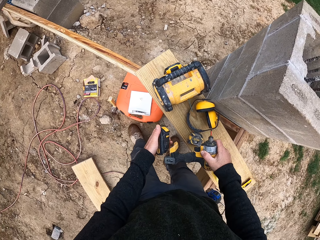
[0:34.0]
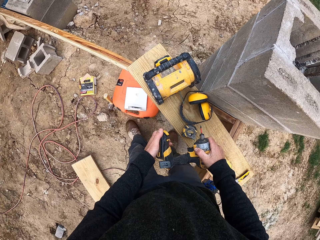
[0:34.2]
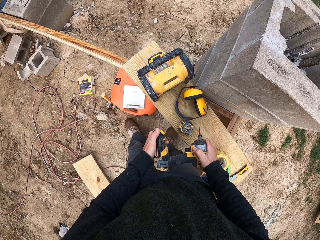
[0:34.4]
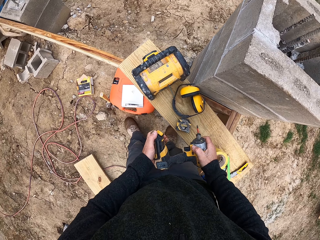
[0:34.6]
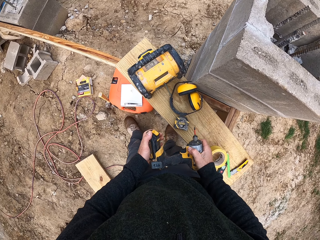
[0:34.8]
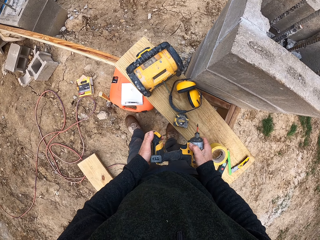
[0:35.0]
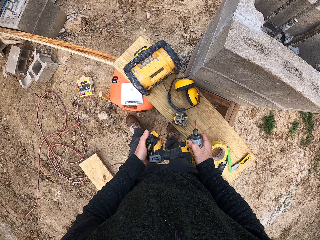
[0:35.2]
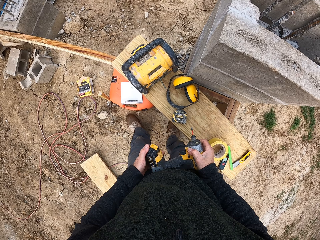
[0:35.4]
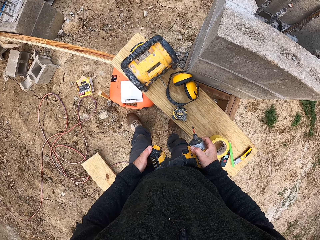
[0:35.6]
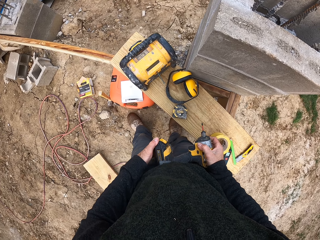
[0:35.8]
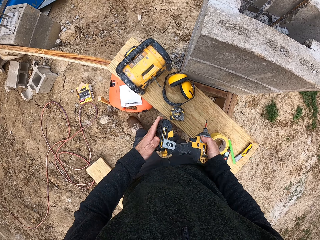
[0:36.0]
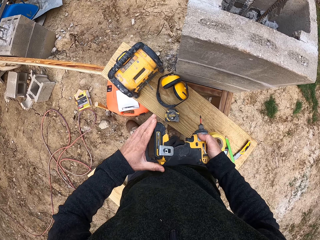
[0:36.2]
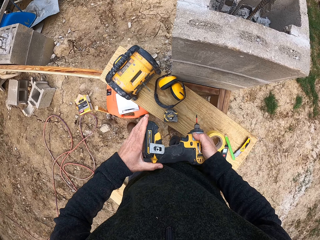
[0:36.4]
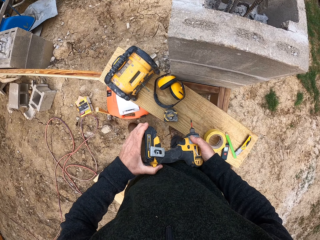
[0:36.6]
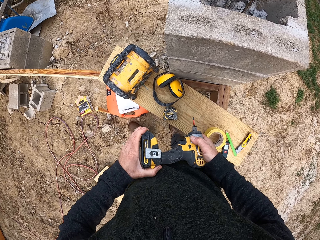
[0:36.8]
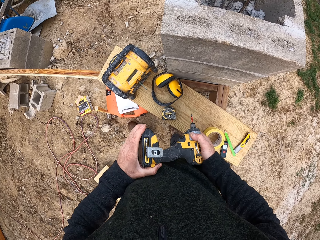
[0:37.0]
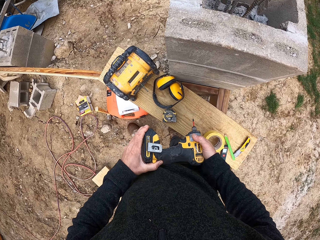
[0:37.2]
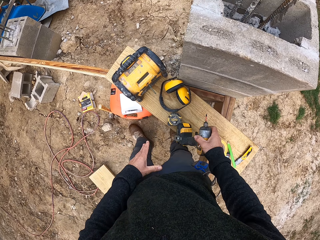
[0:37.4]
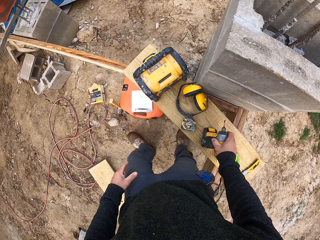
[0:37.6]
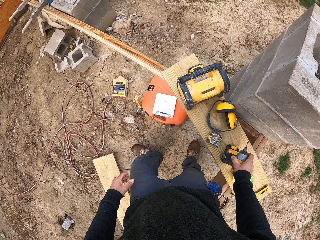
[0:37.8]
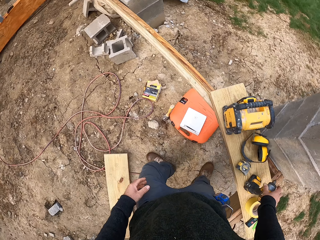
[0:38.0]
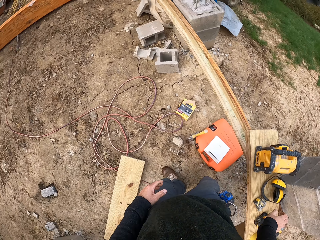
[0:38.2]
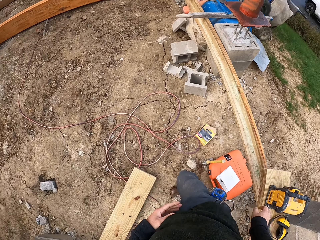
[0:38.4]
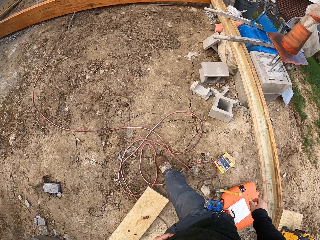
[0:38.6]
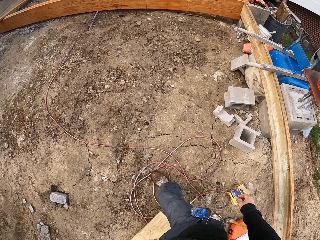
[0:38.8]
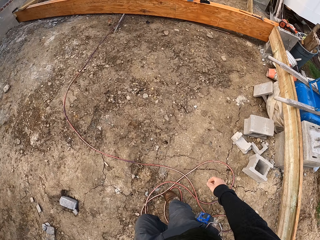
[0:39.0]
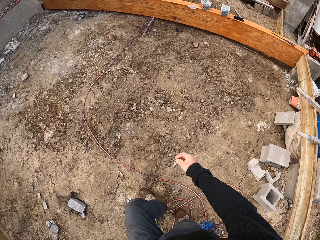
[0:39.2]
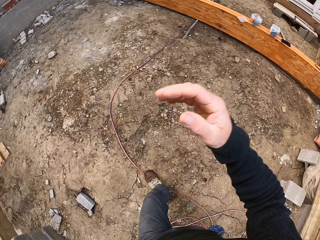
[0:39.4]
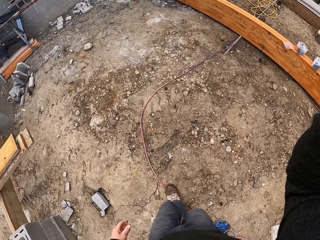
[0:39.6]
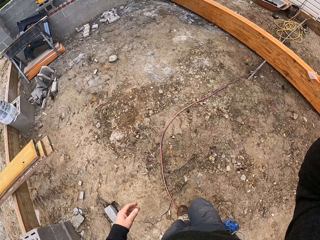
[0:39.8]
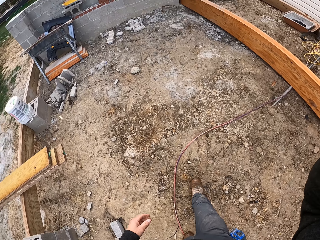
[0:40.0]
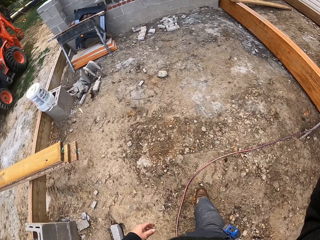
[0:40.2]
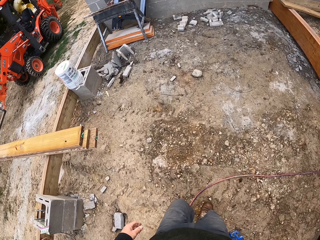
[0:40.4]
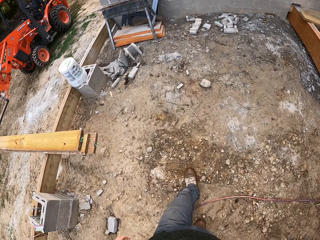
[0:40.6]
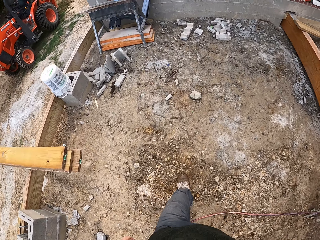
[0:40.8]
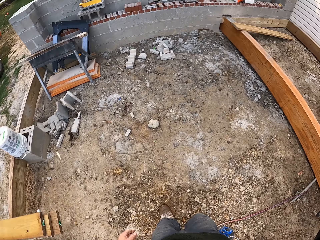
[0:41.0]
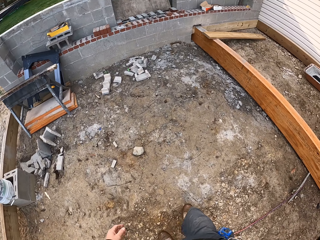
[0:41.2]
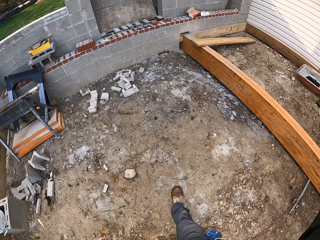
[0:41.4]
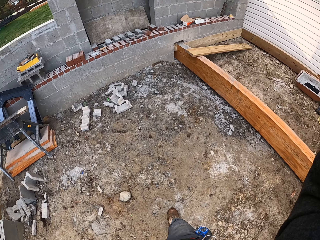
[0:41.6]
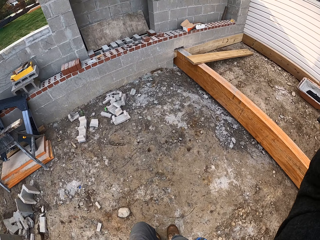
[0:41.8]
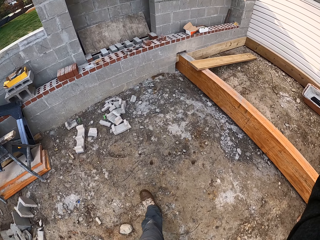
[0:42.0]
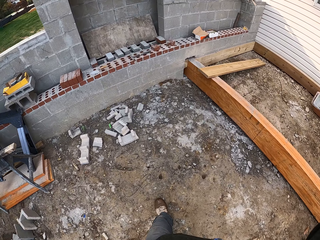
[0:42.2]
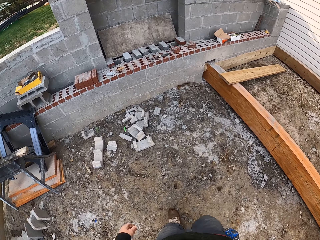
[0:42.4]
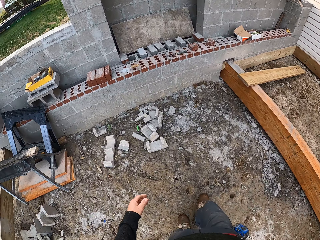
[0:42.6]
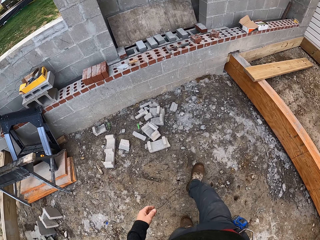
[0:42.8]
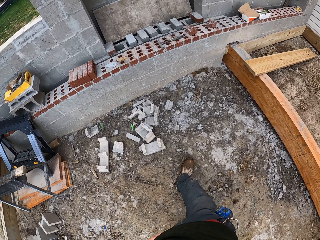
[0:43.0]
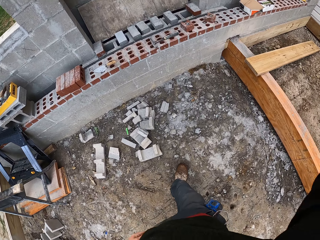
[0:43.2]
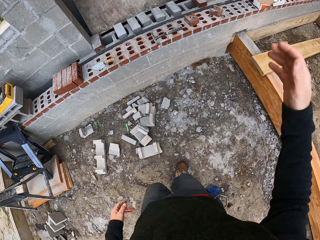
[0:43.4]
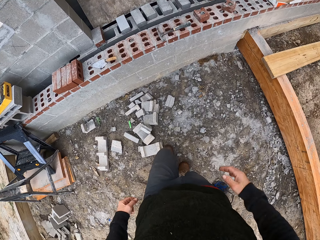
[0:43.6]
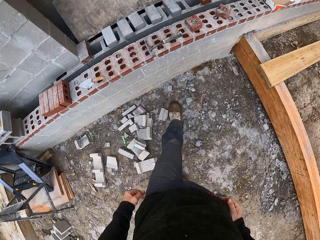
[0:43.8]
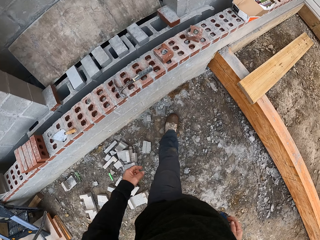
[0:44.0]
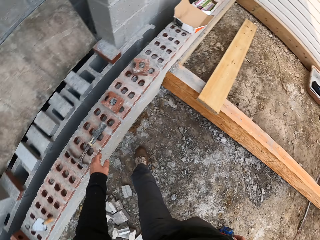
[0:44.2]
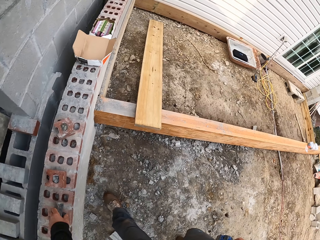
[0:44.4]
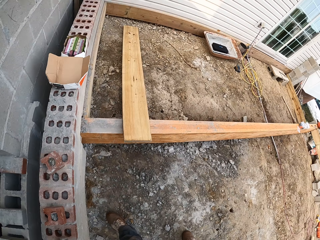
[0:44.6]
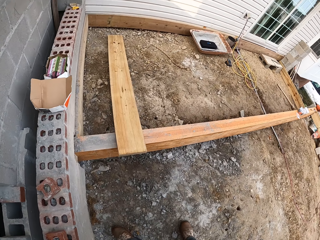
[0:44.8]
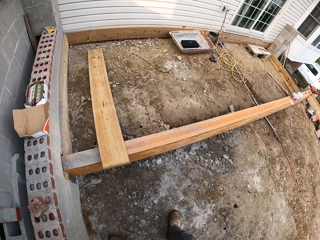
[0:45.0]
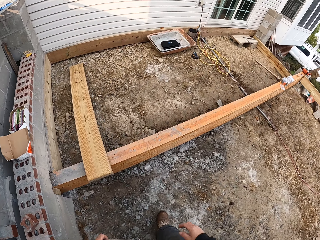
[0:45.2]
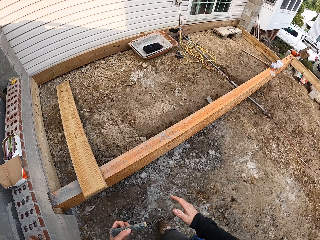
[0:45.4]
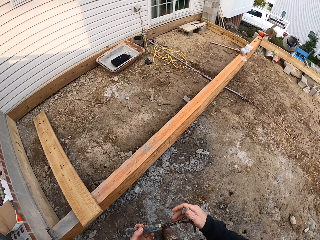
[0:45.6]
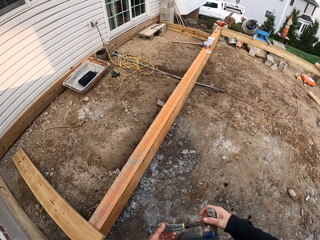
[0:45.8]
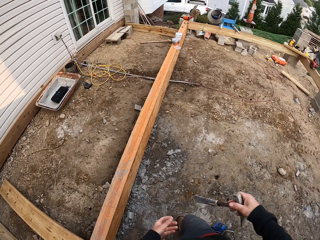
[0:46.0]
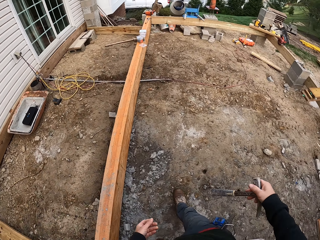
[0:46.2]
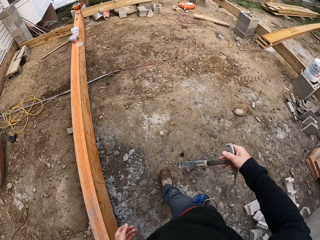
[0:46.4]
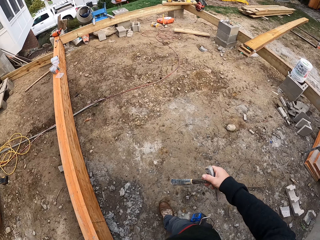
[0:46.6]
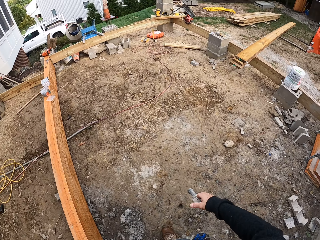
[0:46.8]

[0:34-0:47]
The camera wearer inserts the battery in the hand drill. He puts the hand drill on the board. He raises his hand. He picks up a hammer.

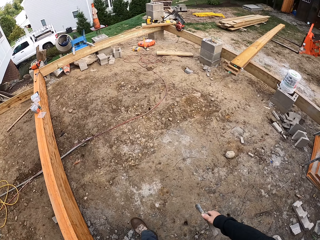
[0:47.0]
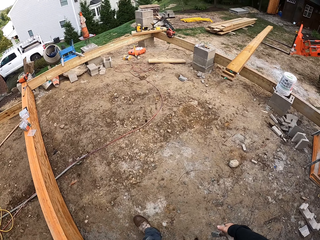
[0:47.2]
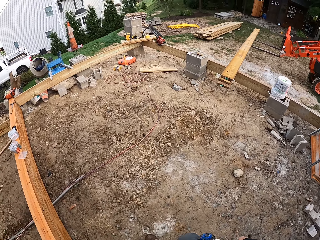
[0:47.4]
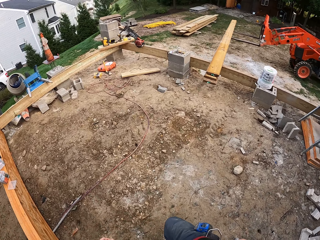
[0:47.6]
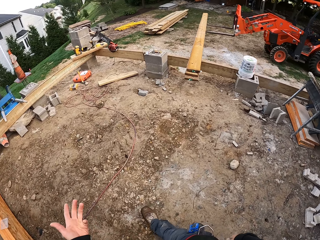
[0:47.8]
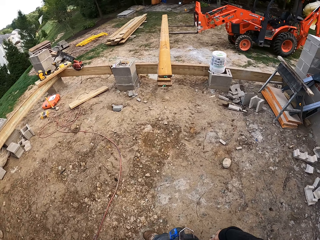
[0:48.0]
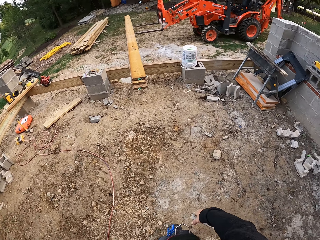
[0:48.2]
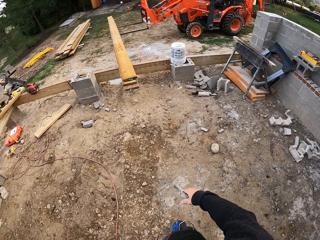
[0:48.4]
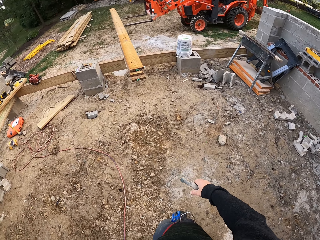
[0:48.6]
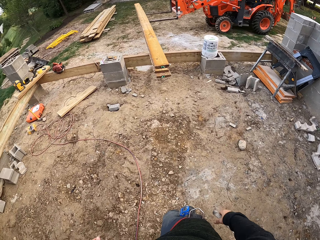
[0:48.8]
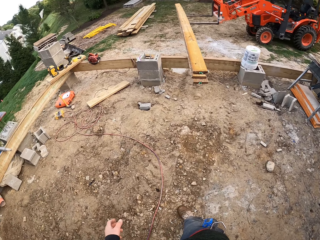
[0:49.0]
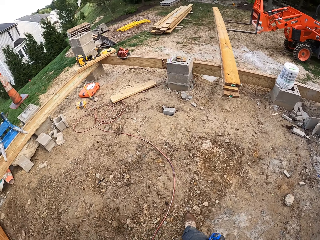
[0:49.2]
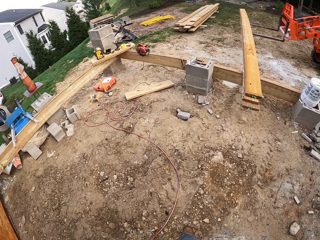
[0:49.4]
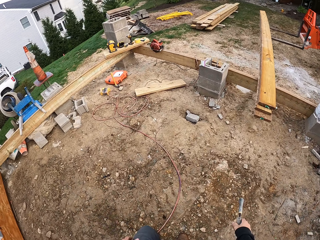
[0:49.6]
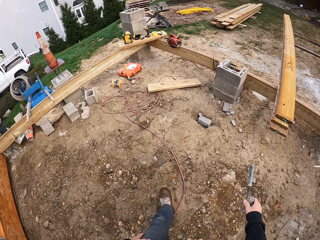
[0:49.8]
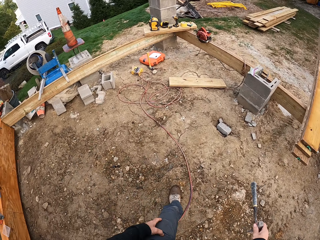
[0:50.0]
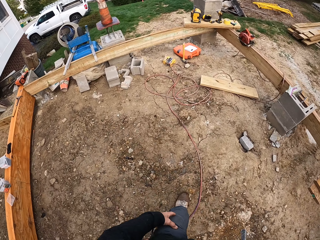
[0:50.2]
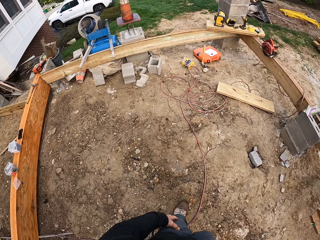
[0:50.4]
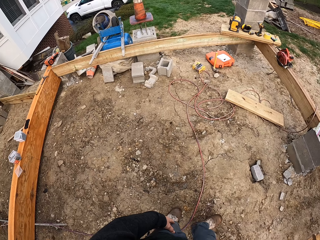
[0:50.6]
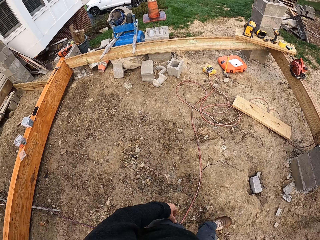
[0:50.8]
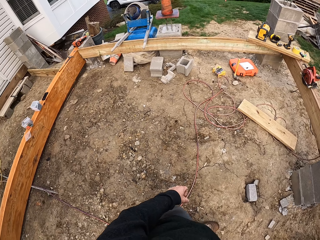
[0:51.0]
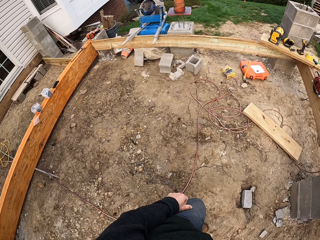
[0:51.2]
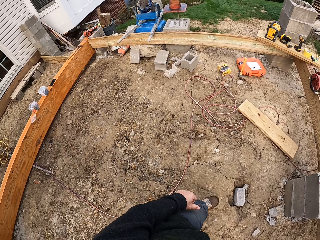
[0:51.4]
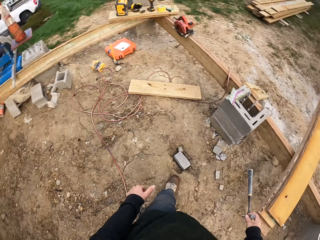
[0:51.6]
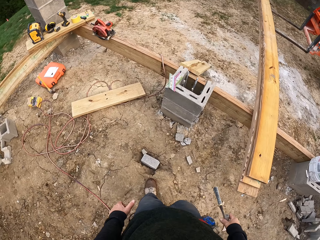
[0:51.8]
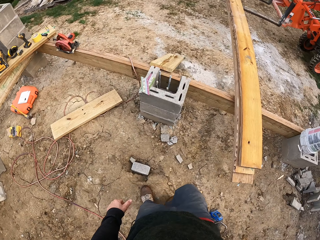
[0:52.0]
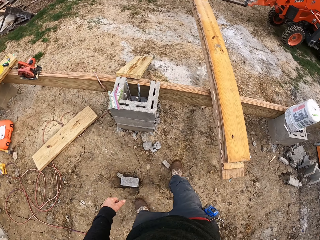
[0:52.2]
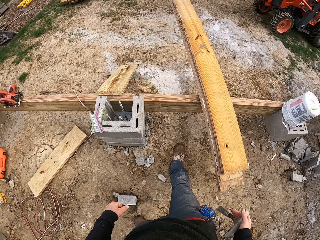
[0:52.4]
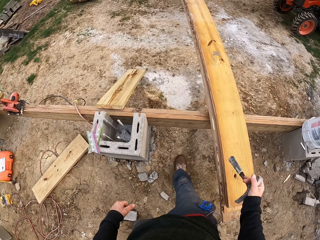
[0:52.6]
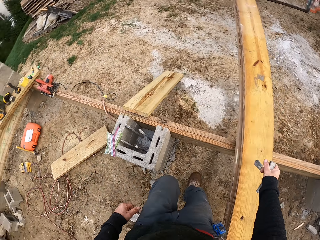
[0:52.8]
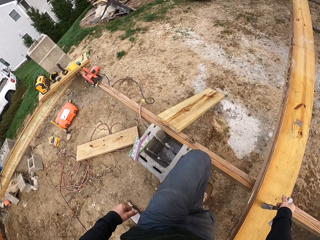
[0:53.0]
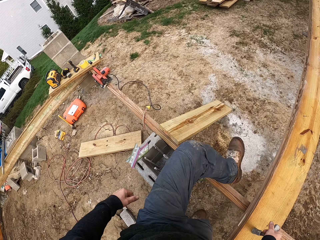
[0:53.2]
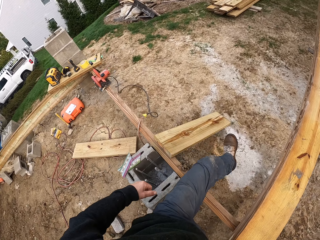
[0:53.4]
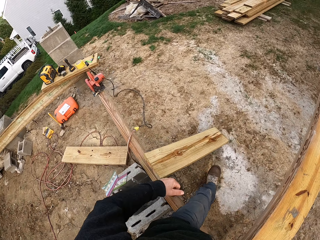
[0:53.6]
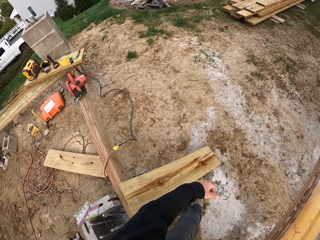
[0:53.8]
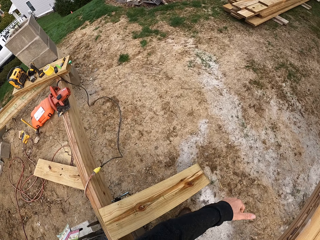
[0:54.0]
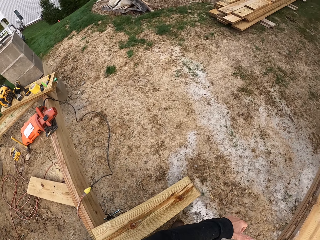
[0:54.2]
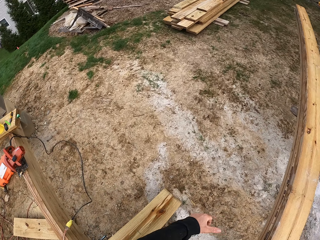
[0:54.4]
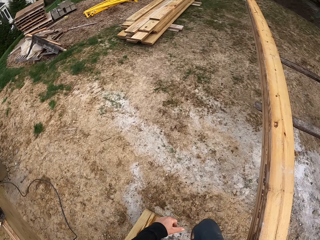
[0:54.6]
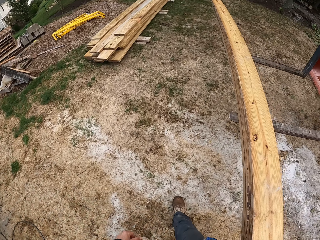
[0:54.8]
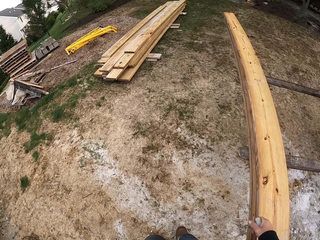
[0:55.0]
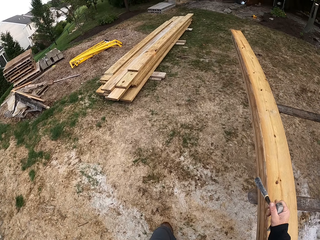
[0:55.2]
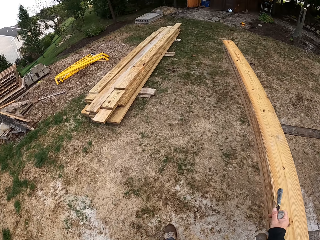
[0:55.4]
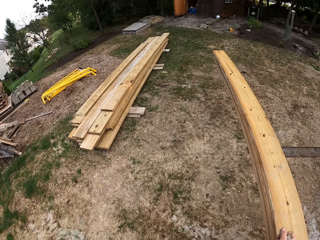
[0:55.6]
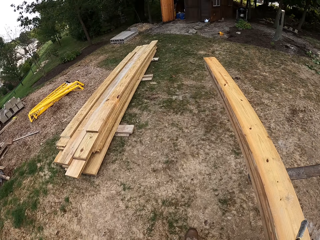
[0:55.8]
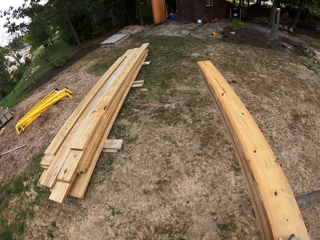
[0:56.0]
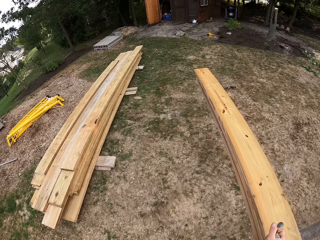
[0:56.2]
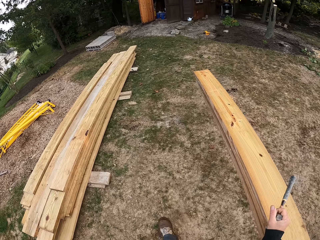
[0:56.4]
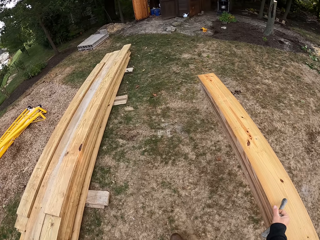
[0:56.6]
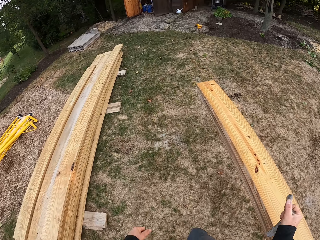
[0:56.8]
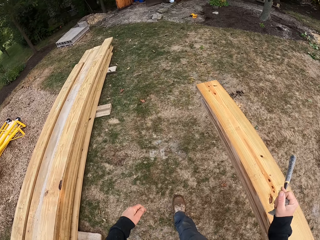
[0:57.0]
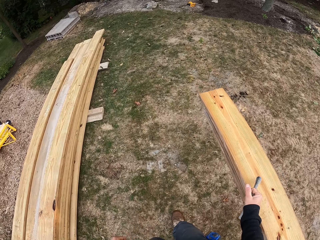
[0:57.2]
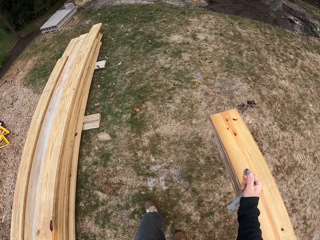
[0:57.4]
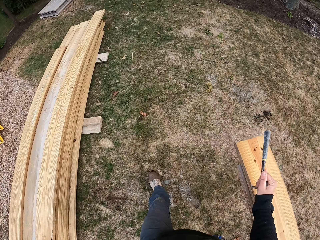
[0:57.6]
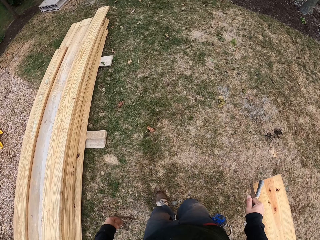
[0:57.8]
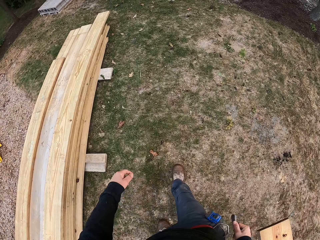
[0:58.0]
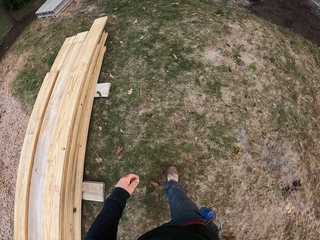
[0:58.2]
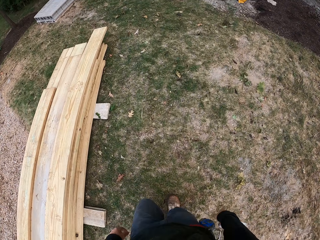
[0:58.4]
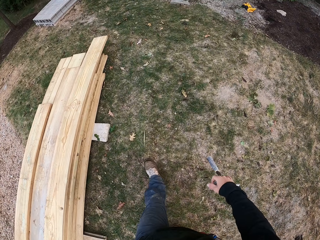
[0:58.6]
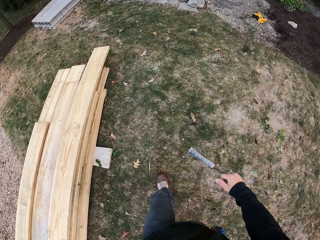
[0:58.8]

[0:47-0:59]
The camera wearer walks around. They hit the wood bar with the hammer.
